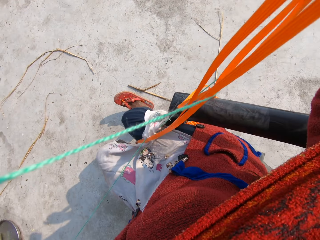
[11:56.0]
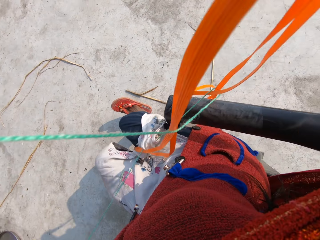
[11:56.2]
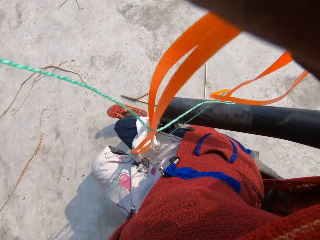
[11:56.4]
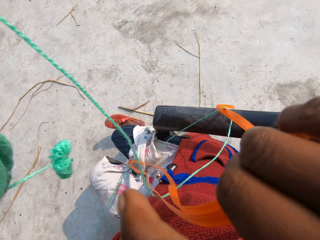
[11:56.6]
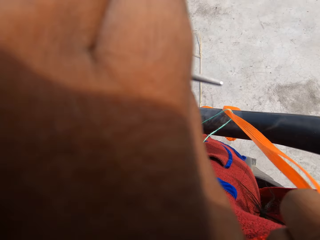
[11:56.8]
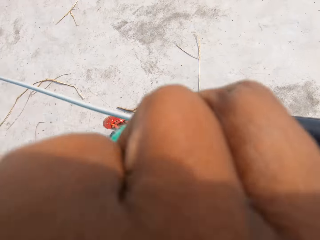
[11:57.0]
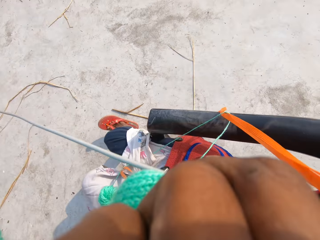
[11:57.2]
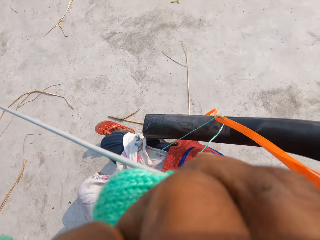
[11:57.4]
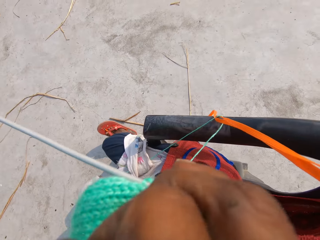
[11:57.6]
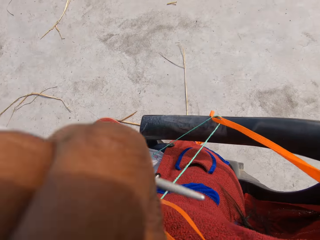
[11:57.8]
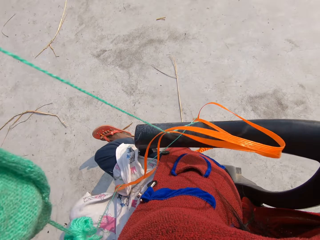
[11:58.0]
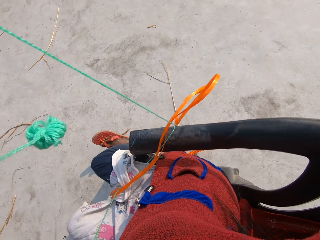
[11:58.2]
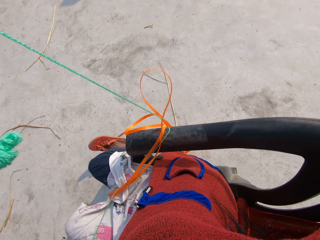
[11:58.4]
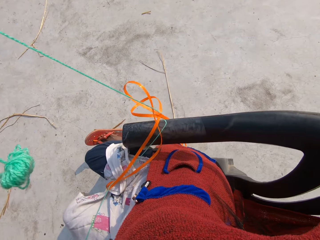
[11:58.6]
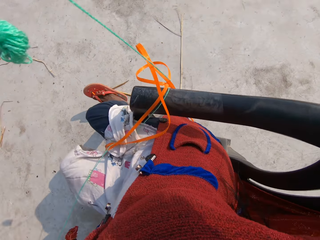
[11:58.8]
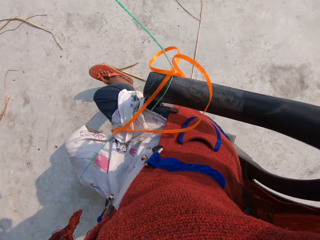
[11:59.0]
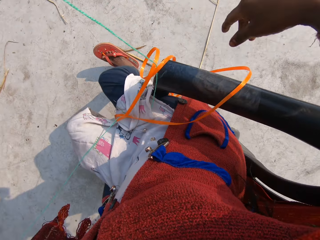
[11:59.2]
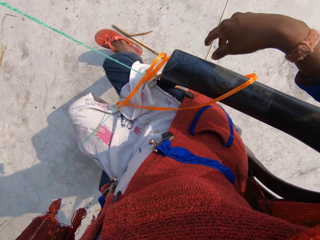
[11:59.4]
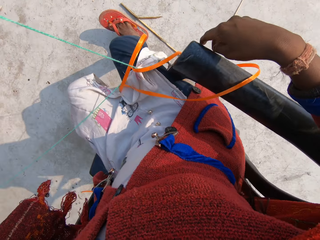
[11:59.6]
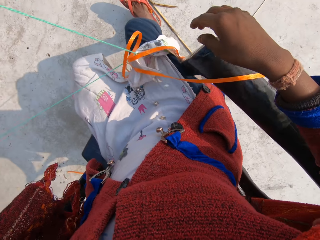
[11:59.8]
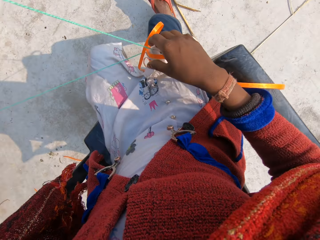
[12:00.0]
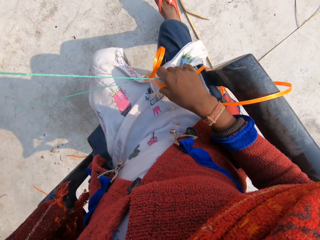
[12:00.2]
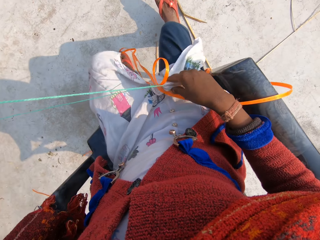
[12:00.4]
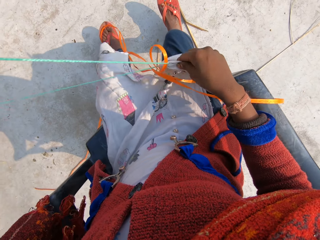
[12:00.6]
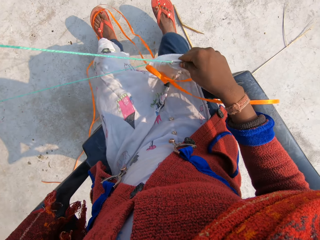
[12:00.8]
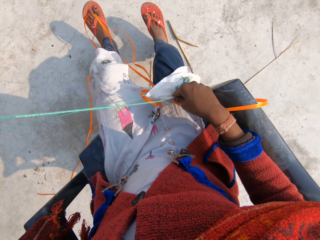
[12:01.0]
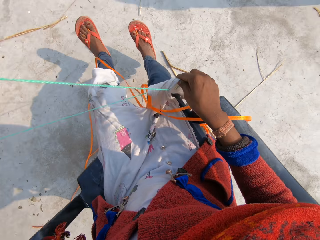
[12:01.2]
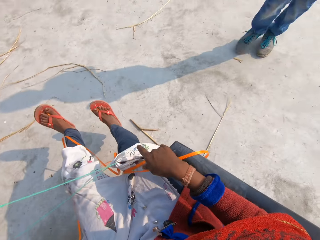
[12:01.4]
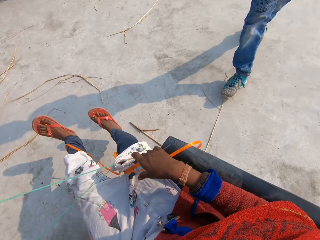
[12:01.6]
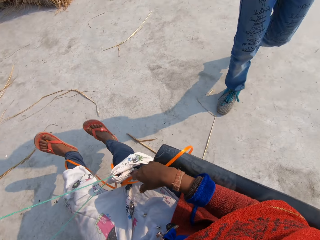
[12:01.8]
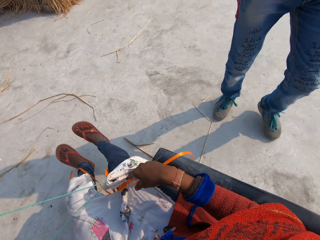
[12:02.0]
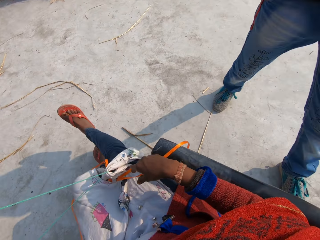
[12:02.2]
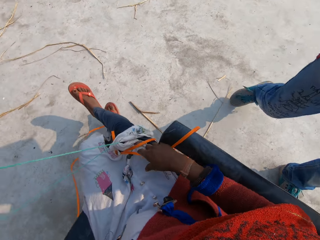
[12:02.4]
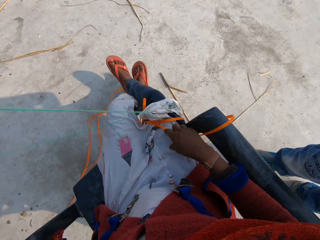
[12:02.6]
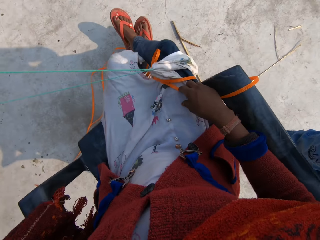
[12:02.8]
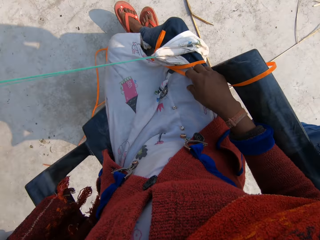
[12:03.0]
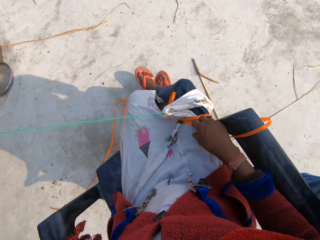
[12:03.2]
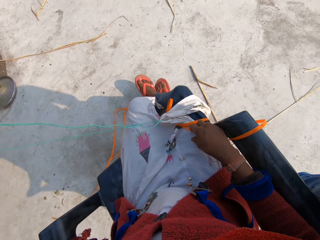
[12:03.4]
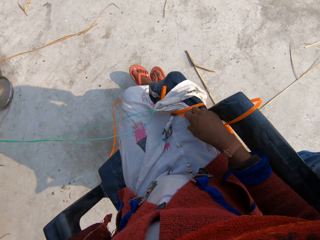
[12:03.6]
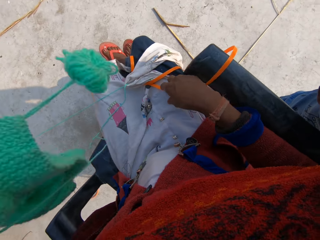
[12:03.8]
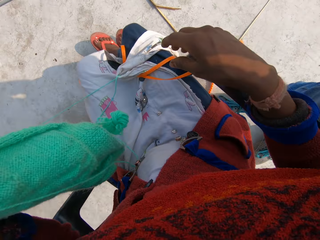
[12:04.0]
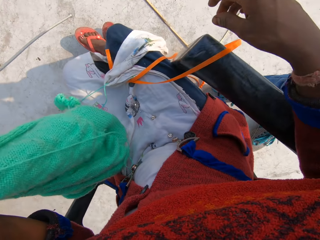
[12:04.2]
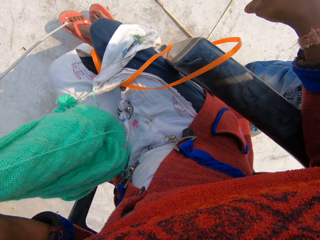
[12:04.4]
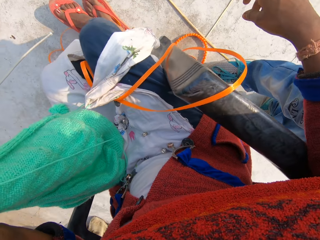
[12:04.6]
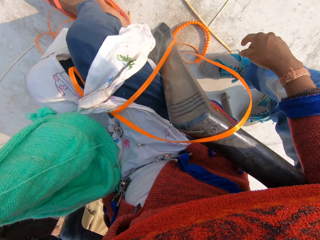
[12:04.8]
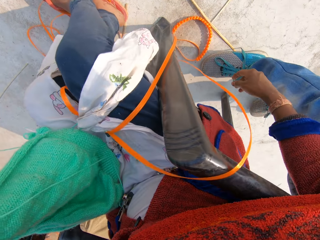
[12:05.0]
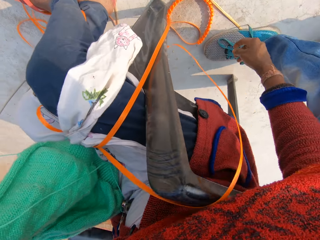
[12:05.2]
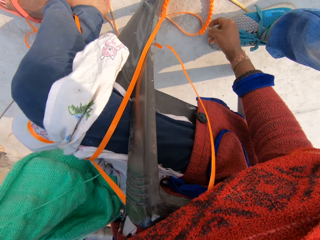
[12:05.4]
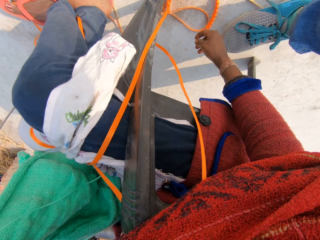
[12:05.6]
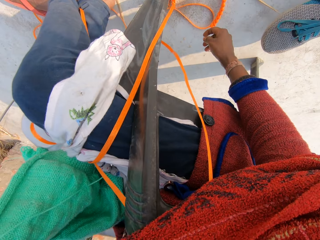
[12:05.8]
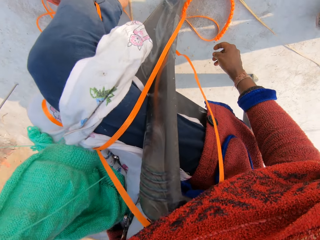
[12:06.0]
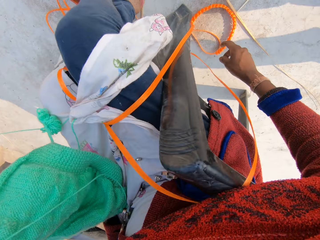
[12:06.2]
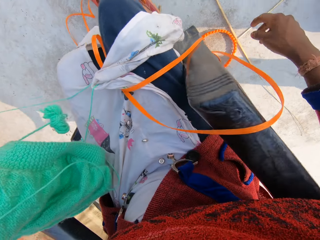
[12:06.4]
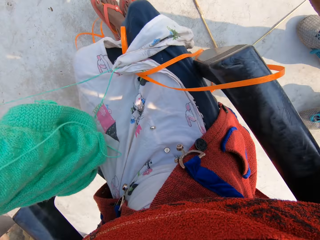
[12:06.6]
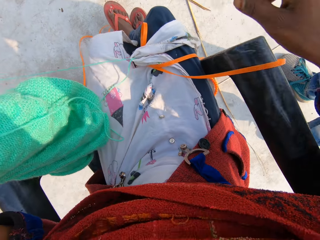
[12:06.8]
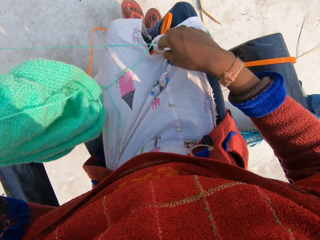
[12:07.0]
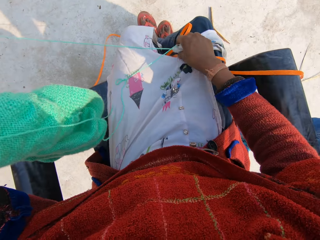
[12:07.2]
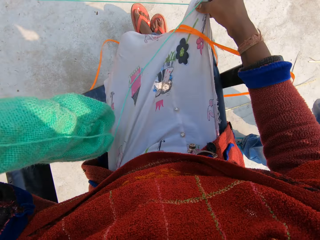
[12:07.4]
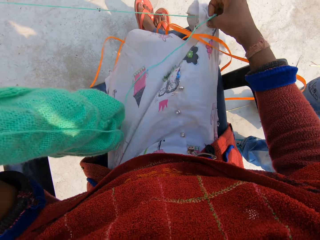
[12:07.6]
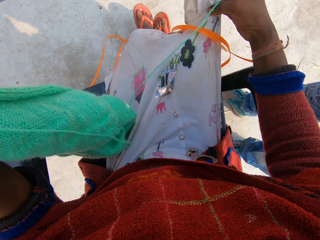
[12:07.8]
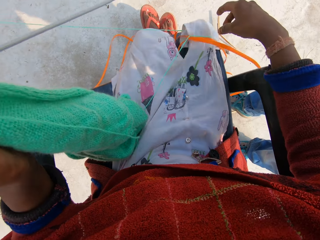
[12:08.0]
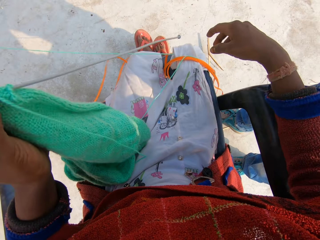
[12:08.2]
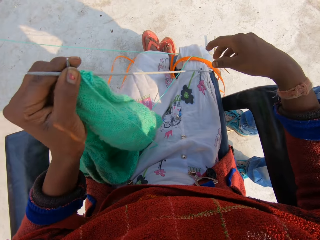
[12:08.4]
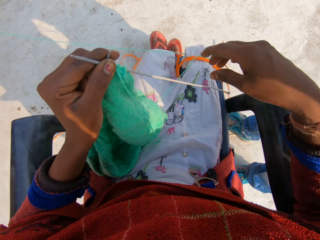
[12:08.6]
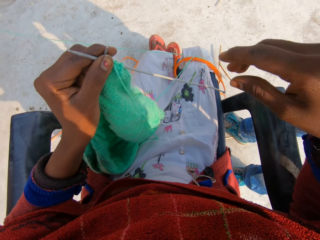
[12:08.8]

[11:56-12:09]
The camera wearer drops the ribbons in her right hand on the floor. She shakes her cloth with her right hand. She talks with the man. The man walks in the compound towards the camera wearer. The man stands in the compound. The camera wearer shakes her cloth with her right hand.

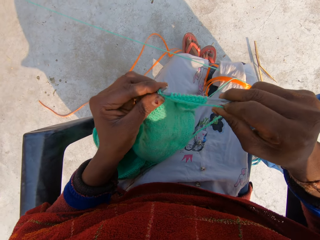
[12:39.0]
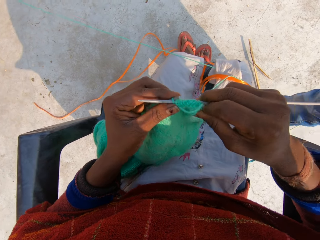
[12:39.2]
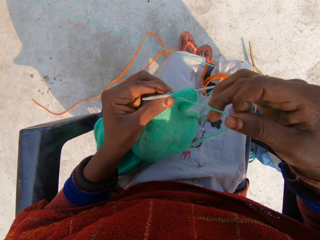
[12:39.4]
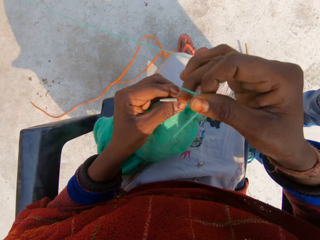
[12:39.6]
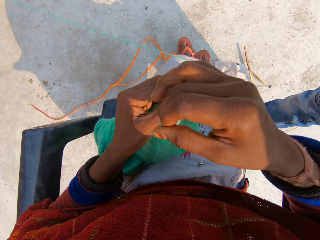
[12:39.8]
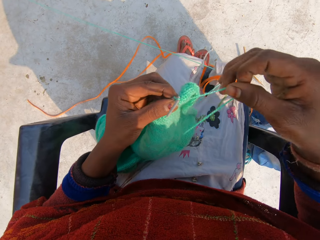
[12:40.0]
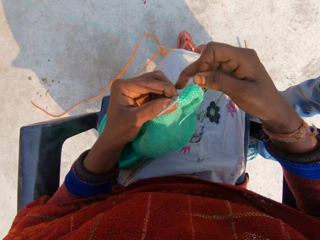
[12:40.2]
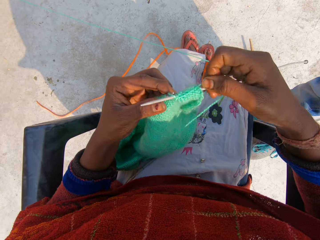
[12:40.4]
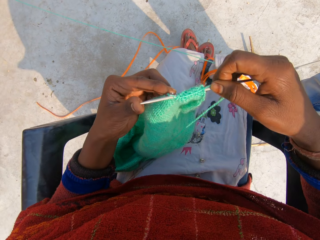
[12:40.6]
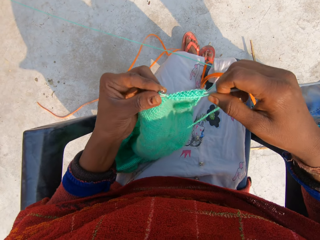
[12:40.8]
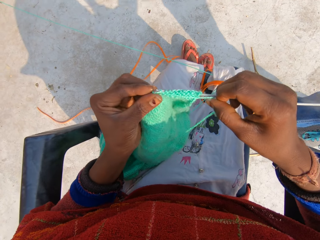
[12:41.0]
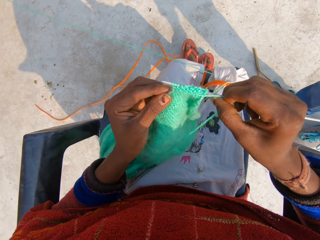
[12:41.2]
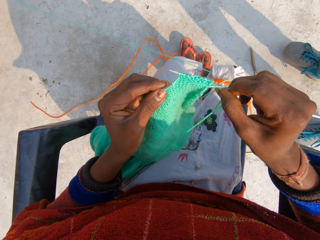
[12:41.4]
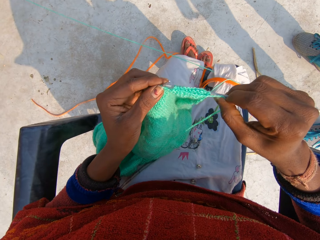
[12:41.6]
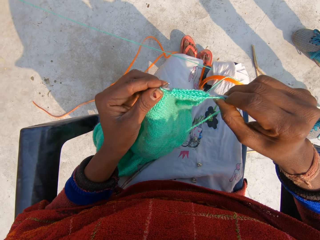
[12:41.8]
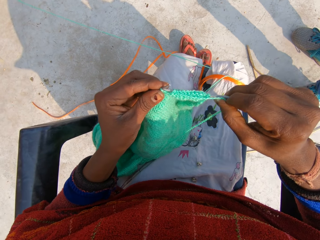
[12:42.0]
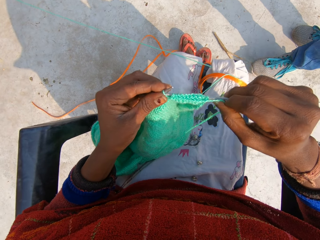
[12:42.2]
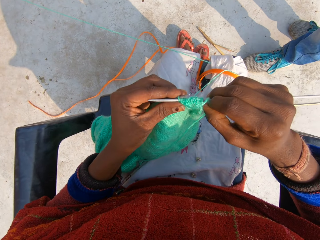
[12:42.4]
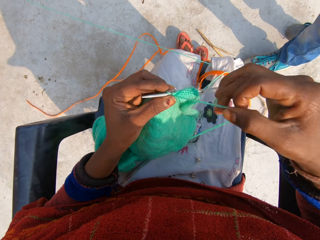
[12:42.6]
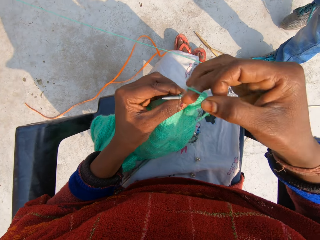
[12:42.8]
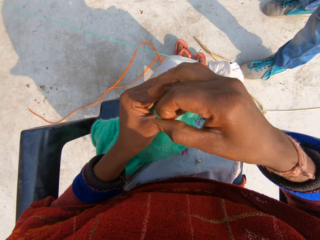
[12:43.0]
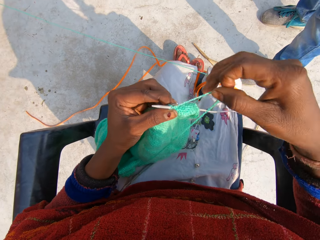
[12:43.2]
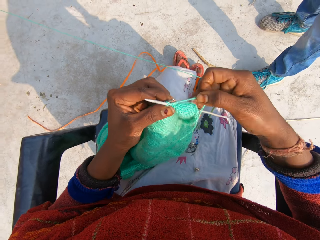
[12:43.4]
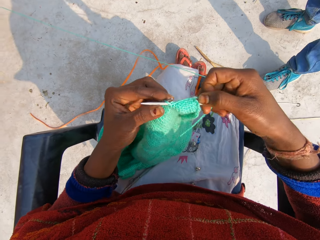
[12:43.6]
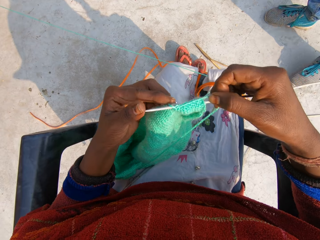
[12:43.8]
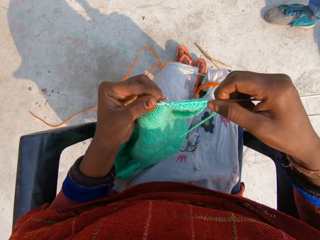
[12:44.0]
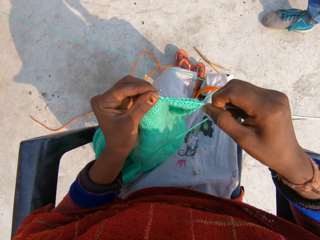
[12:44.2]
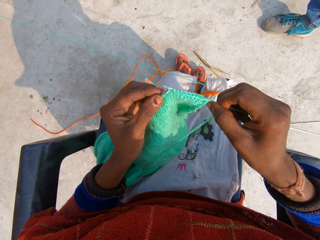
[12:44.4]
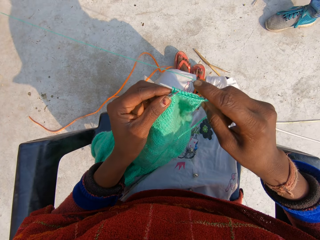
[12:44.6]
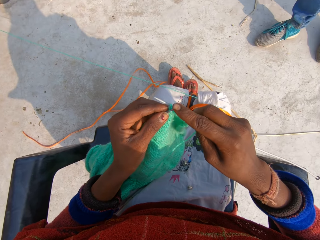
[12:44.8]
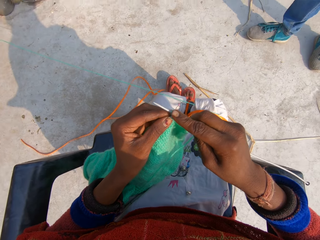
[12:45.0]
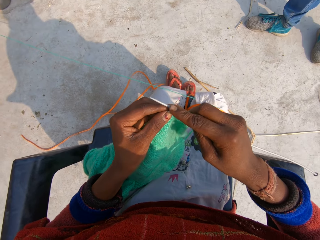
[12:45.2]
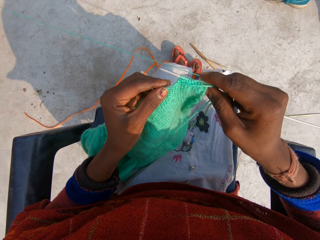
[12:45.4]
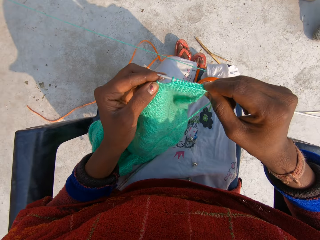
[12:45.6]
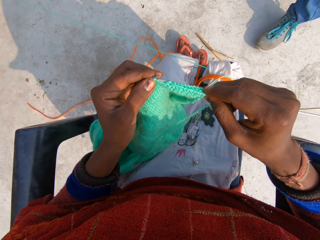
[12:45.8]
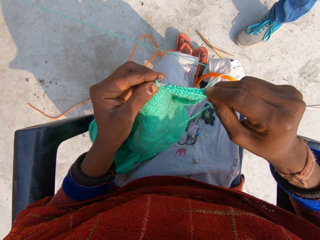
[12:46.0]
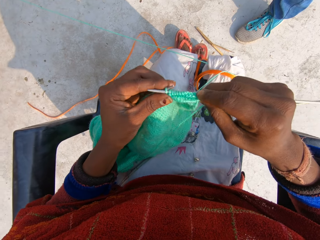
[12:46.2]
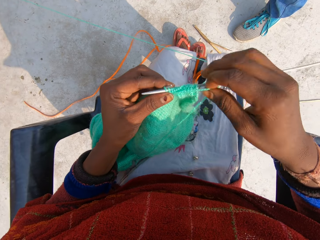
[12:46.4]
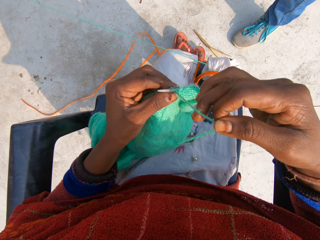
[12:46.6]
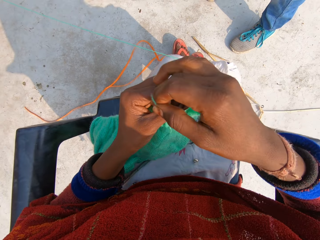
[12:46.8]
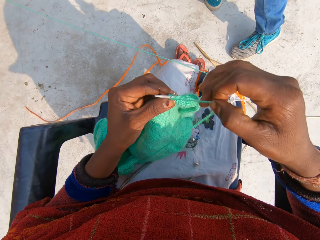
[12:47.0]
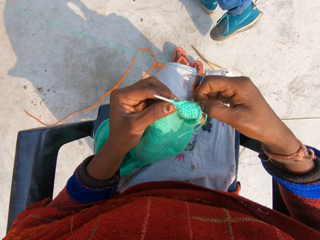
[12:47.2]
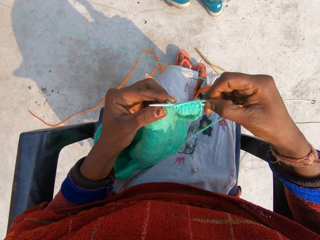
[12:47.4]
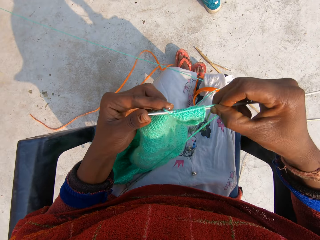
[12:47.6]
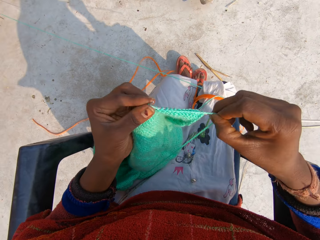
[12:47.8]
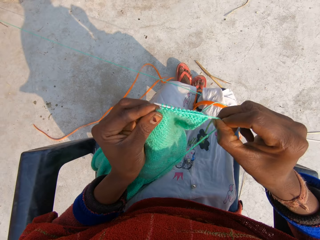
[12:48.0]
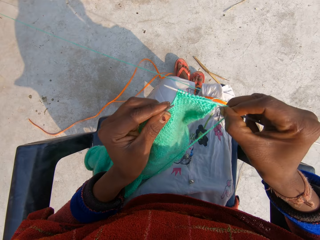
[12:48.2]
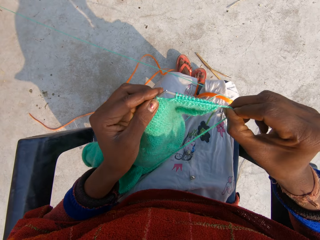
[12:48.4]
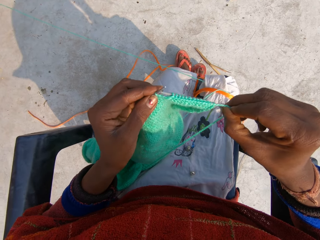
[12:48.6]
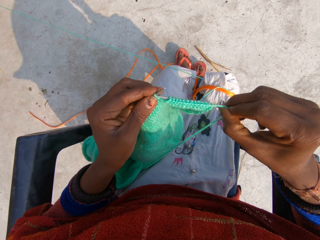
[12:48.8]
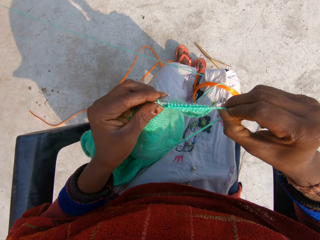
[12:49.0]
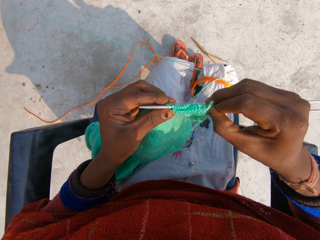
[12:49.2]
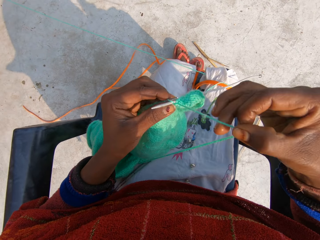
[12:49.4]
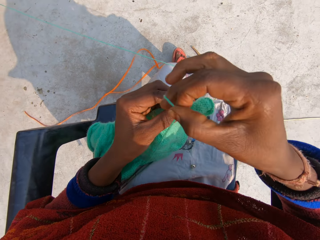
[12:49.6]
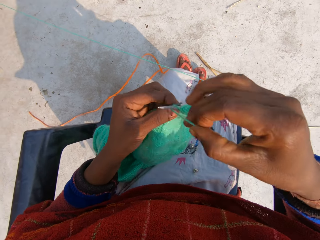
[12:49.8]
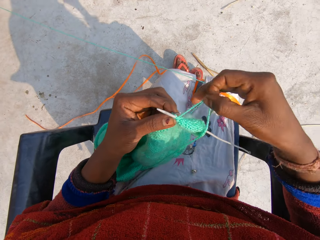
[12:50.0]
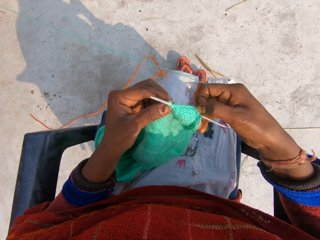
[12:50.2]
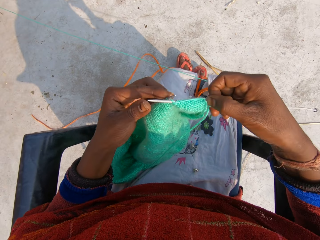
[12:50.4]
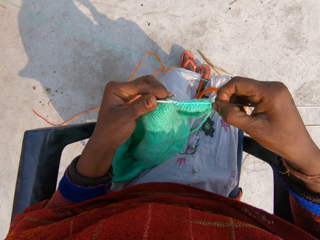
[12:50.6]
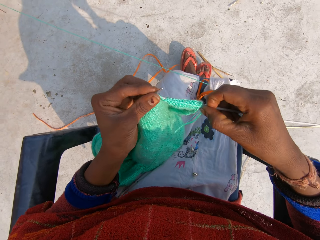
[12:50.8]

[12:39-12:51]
The man moves in the compound. The man walks away from the camera wearer.
